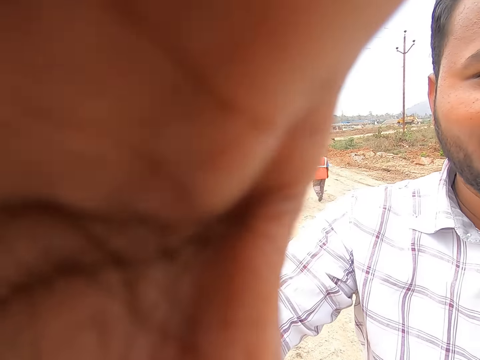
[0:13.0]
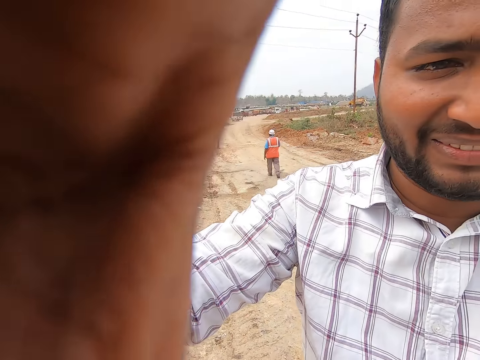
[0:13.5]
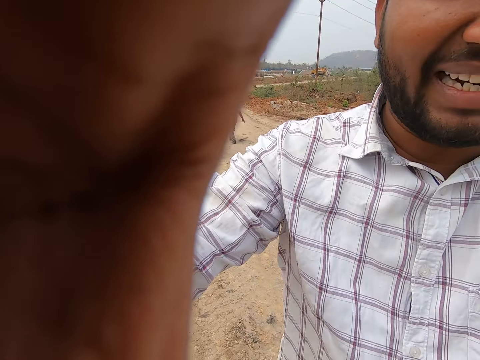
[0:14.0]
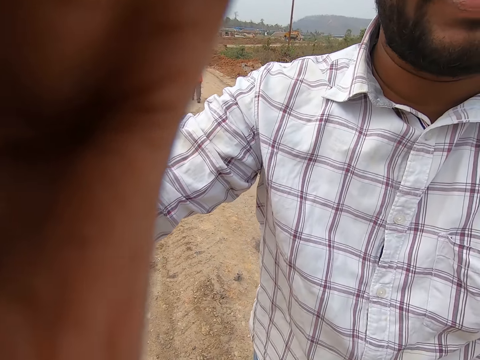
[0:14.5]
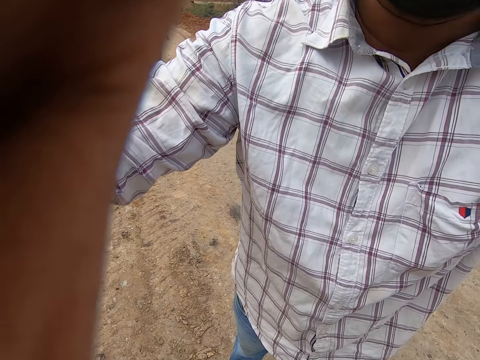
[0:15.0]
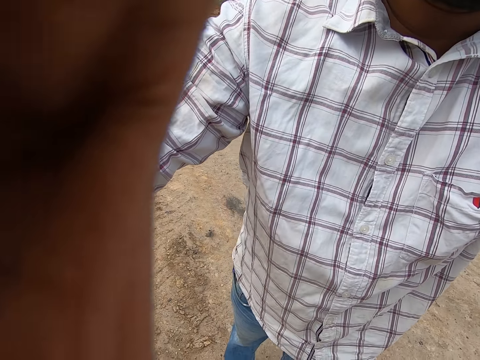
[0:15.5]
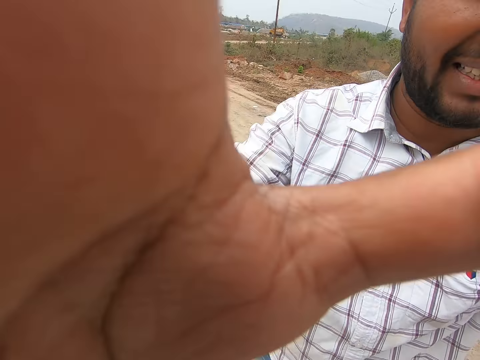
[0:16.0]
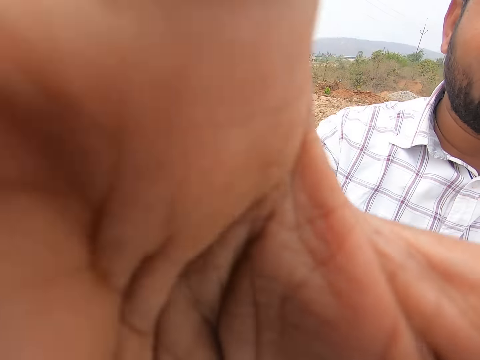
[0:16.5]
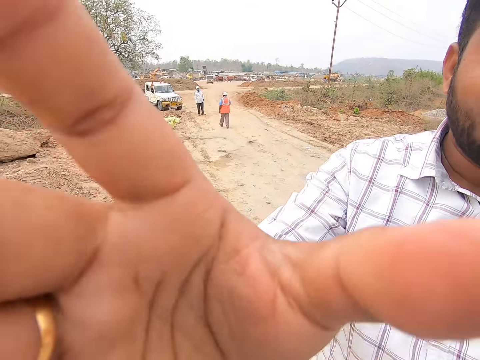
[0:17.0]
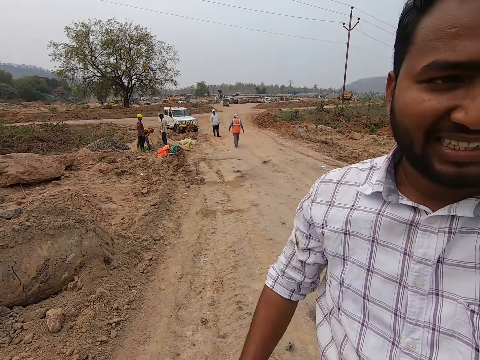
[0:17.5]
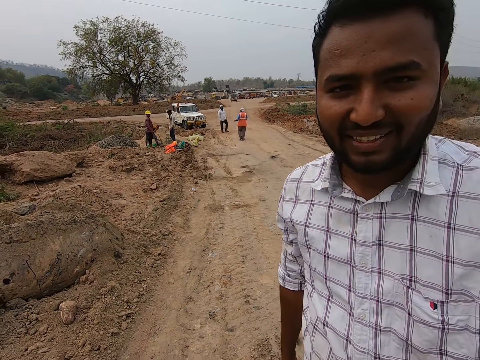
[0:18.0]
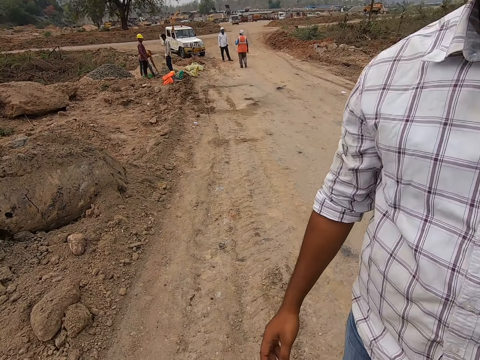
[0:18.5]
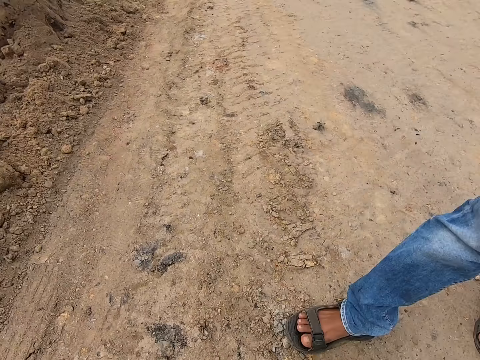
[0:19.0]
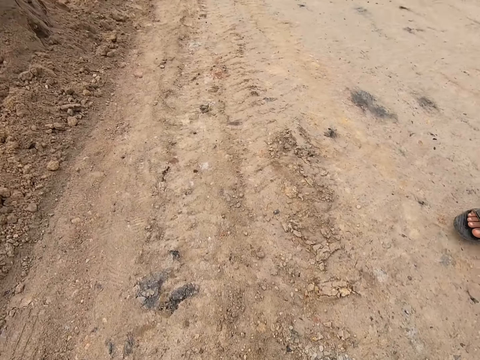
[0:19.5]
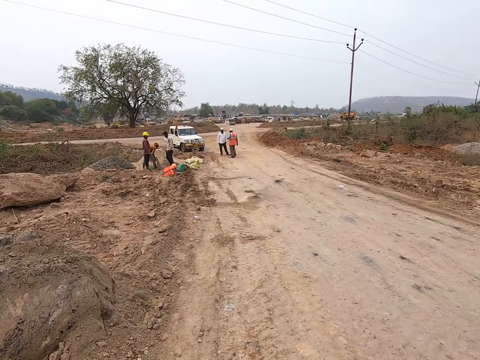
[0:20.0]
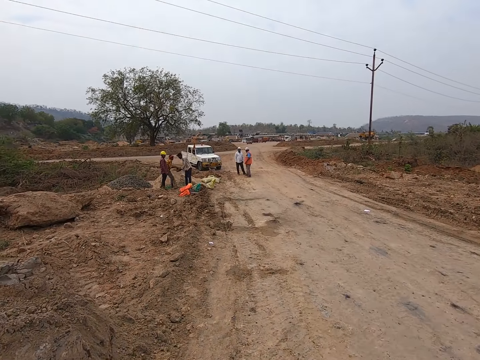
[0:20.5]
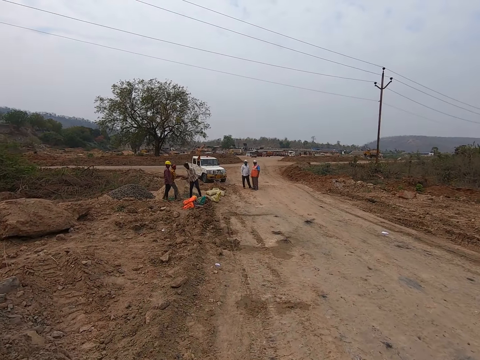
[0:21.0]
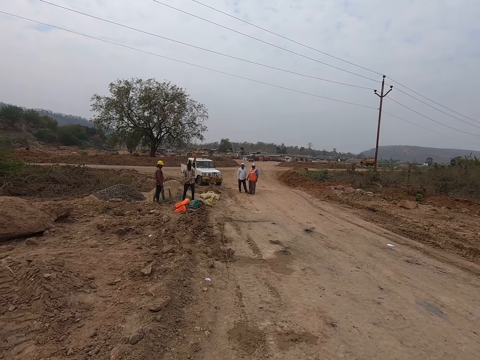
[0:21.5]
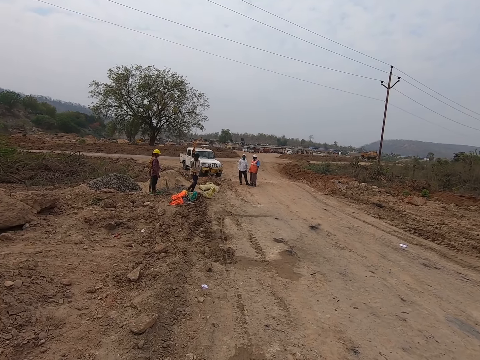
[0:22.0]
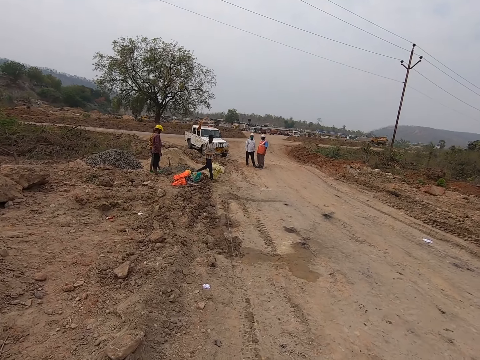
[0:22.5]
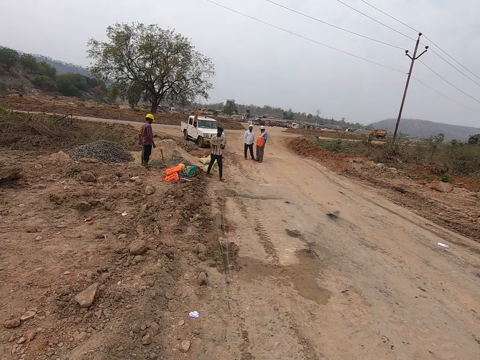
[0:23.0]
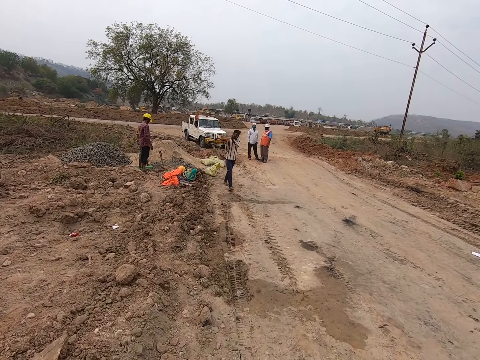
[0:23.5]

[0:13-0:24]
A man talks. The man moves. The camera wearer walks.

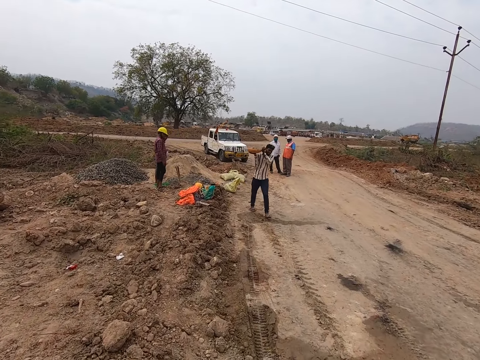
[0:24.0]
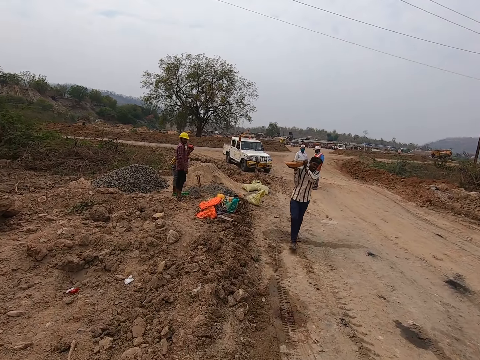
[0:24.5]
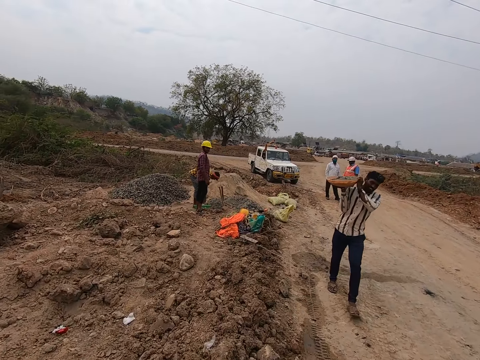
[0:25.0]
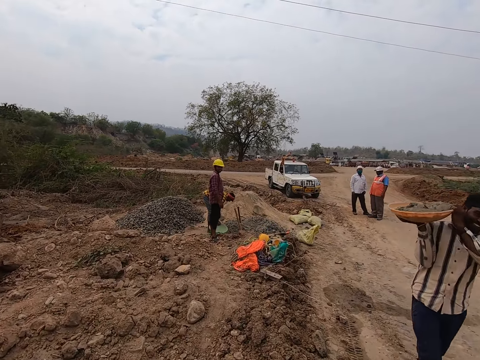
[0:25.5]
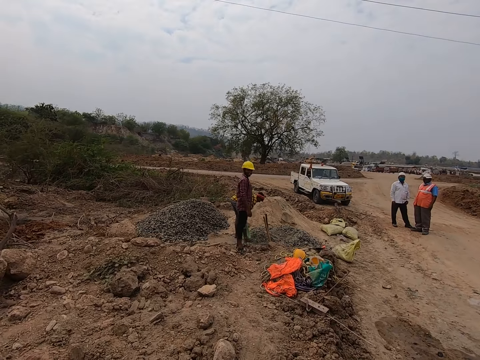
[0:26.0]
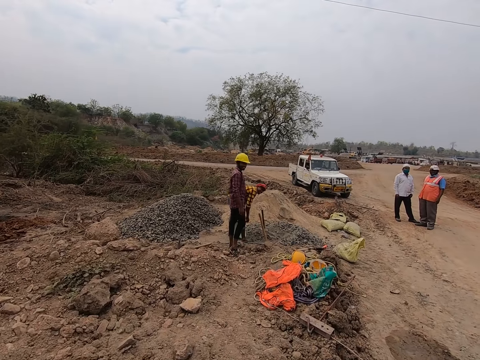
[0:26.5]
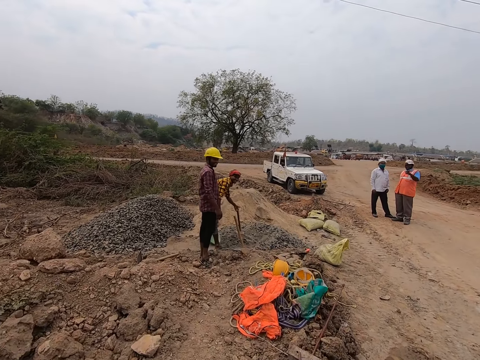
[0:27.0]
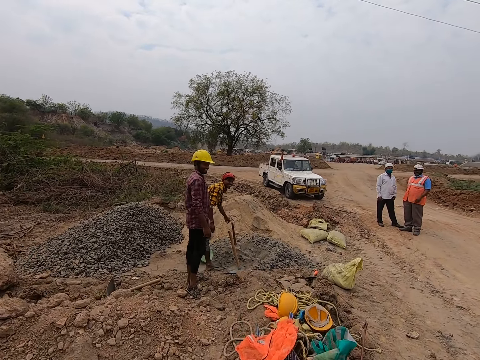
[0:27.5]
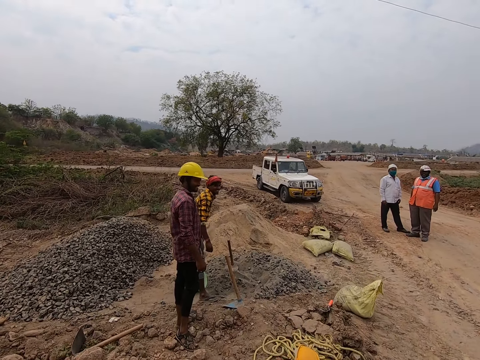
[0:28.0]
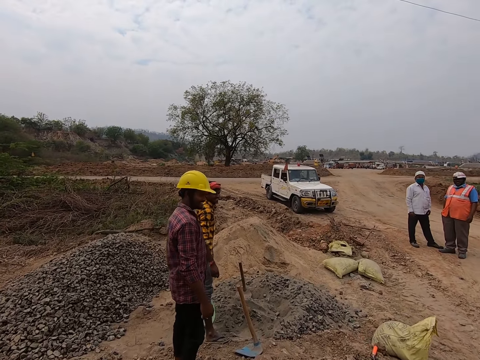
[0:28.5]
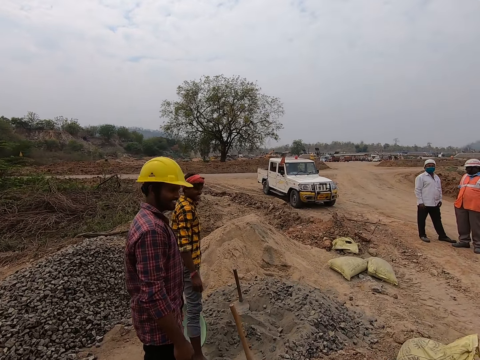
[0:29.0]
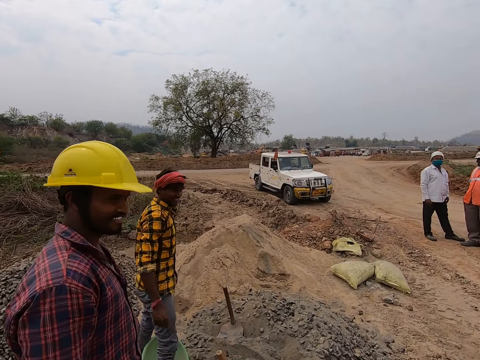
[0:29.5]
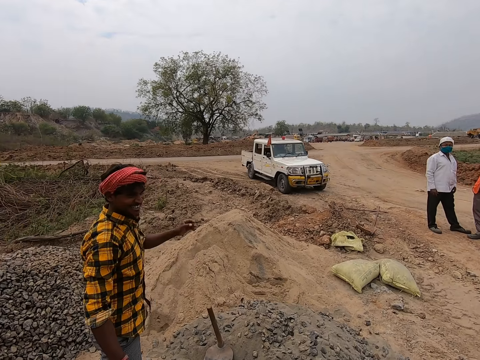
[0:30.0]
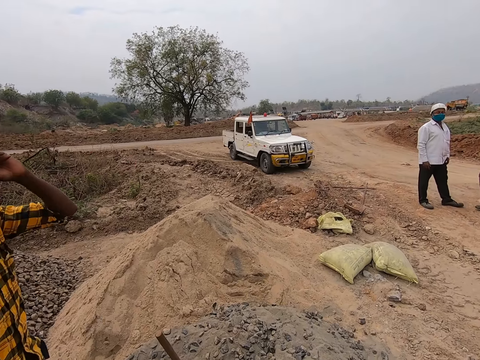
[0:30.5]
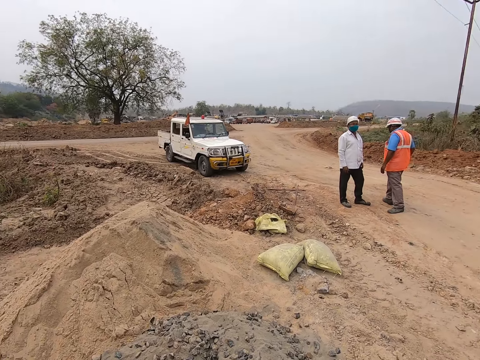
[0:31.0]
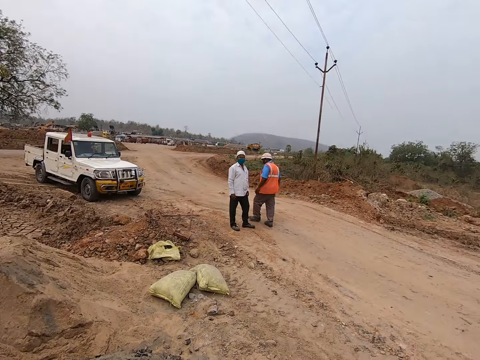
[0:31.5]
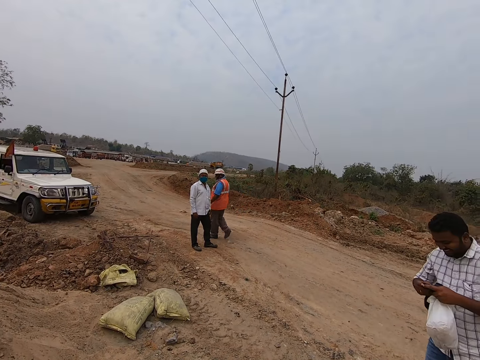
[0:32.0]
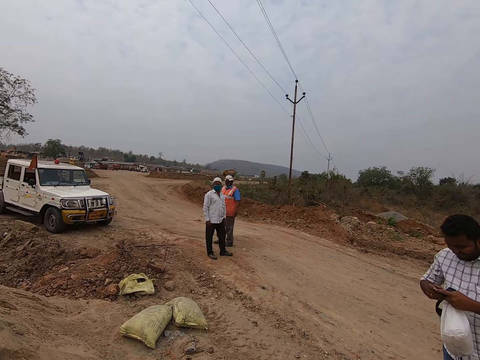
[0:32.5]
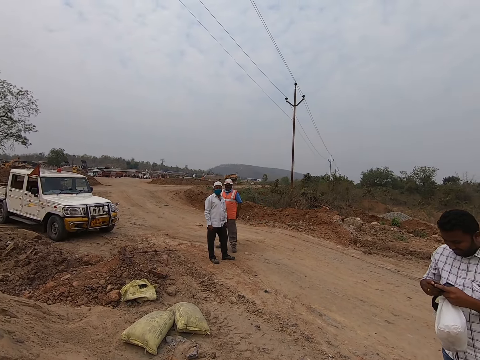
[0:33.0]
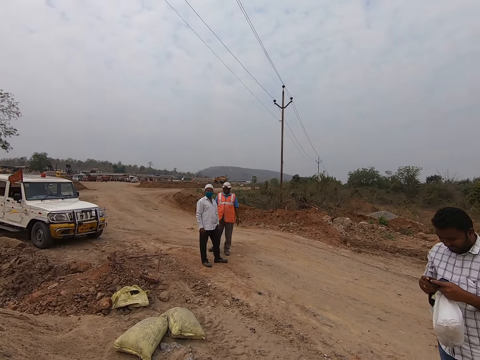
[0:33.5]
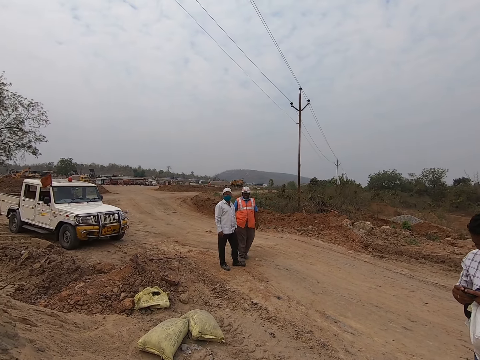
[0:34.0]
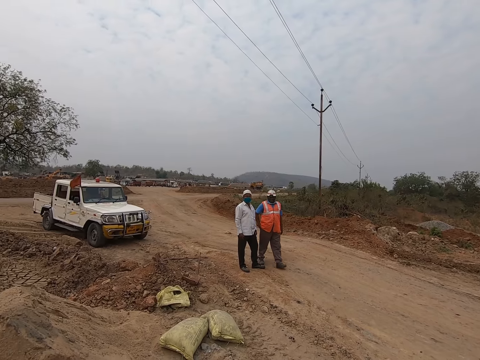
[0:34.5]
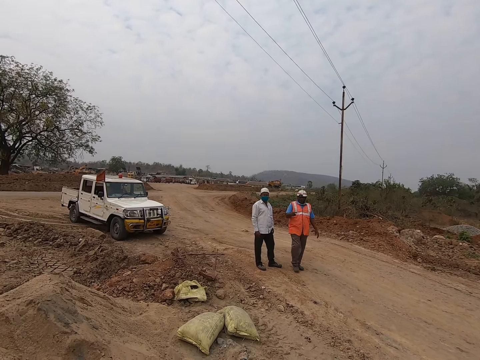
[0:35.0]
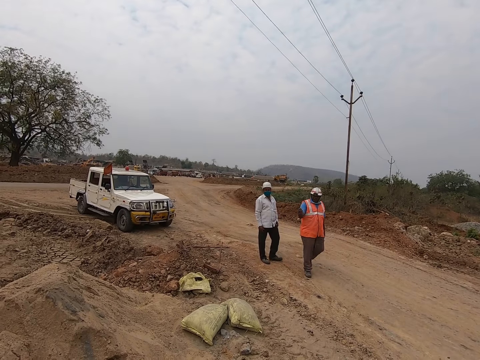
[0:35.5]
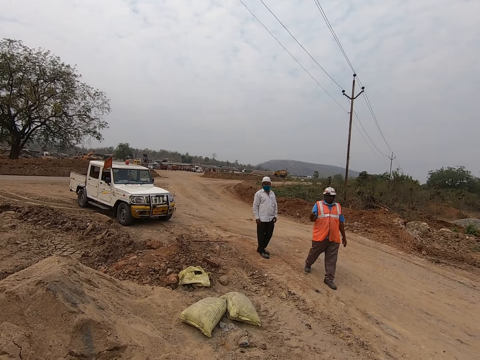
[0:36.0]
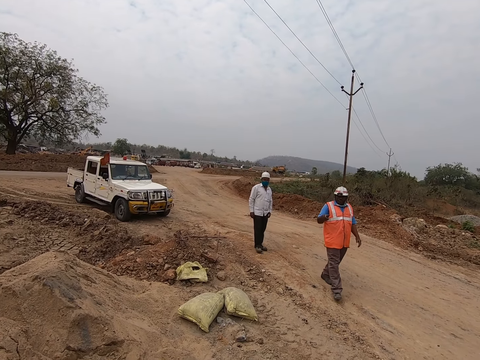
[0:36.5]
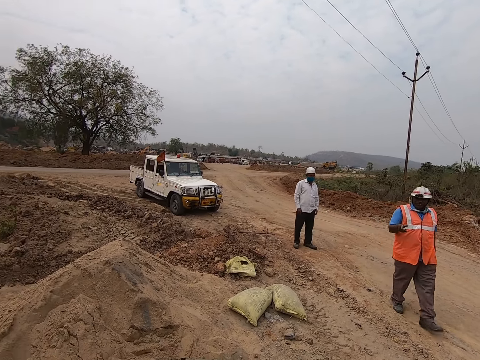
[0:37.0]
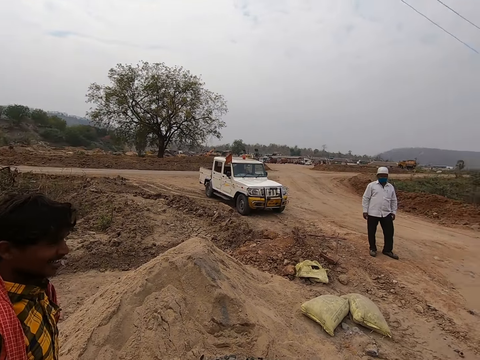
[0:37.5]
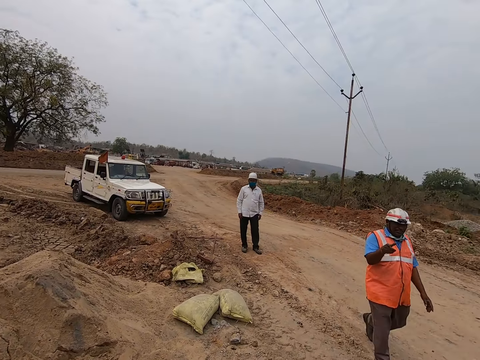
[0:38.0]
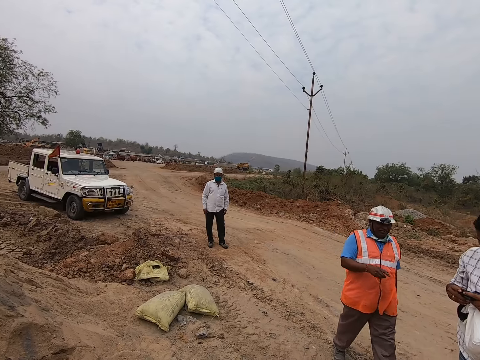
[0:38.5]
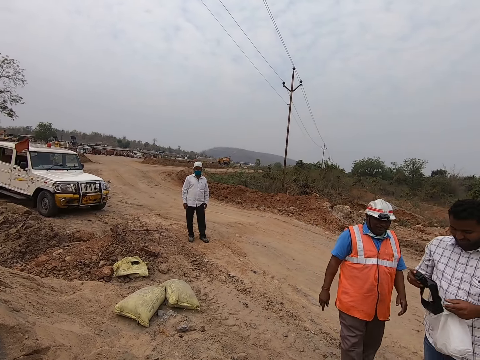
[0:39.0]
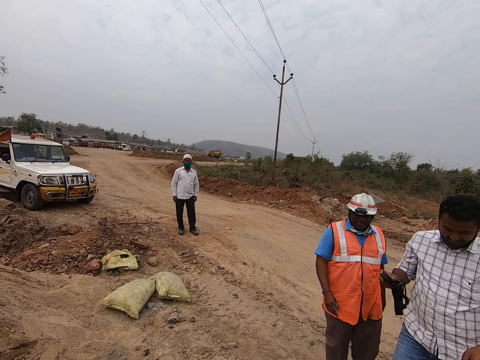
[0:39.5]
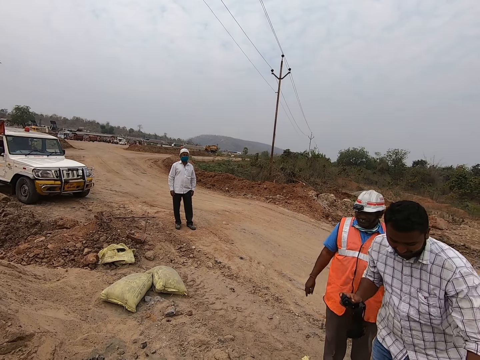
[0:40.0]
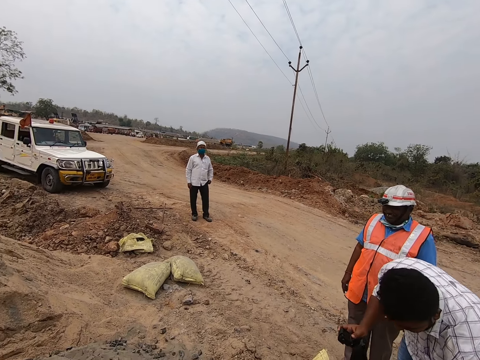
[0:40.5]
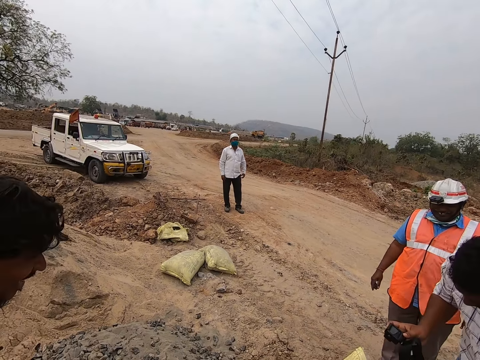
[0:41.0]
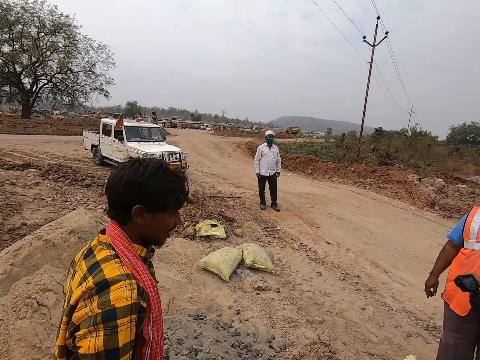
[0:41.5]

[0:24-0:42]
The camera wearer looks around. They interact. They walk. They stand. They look around. They interact.
